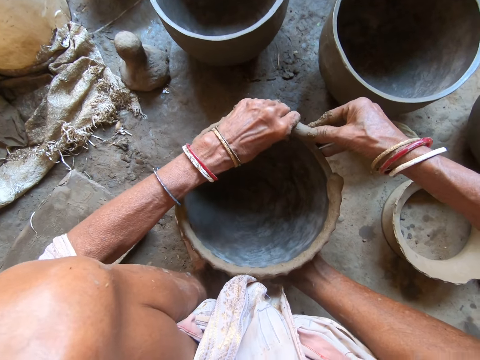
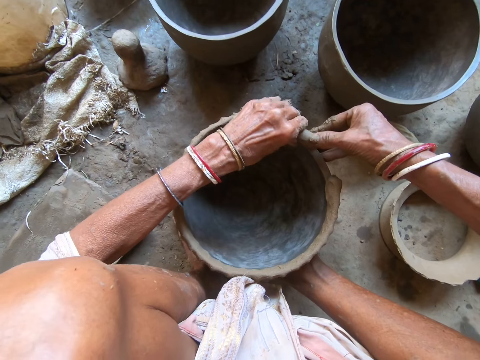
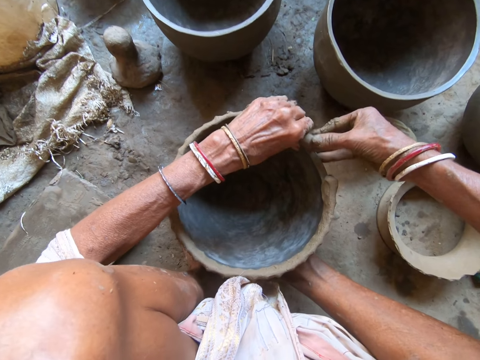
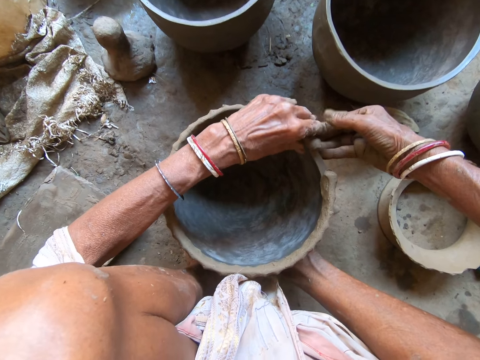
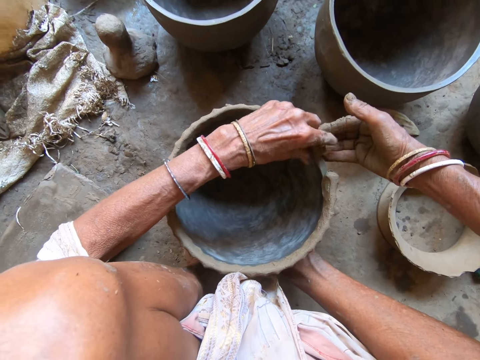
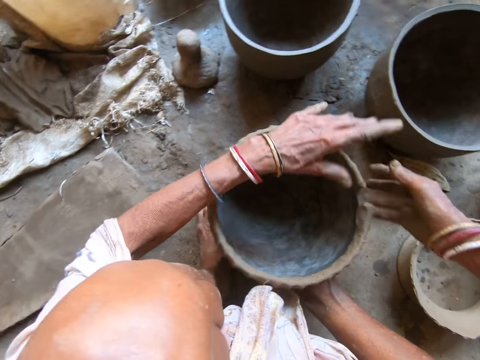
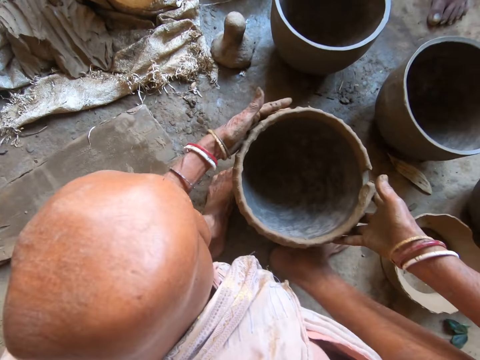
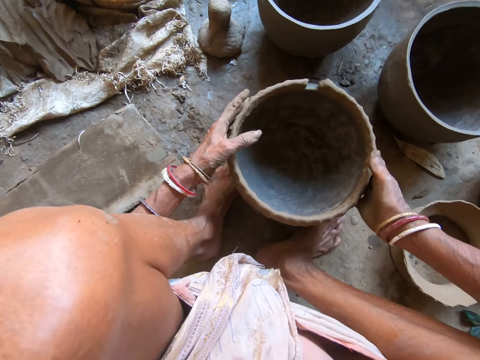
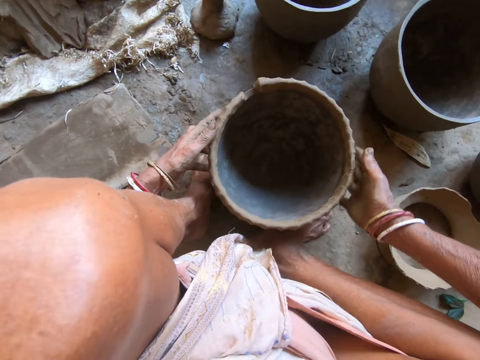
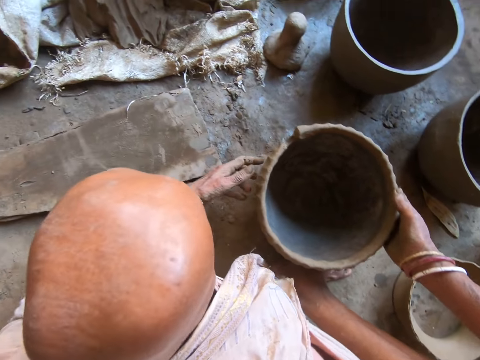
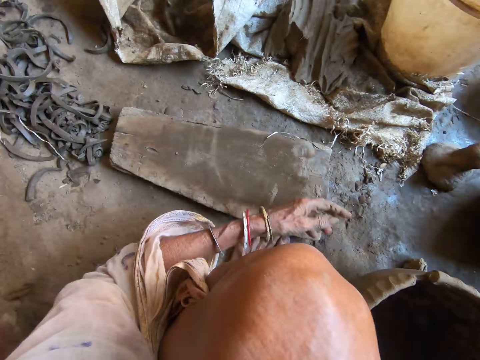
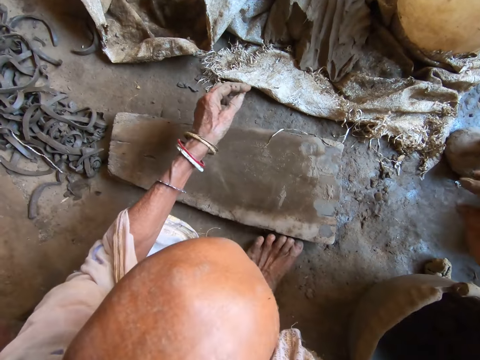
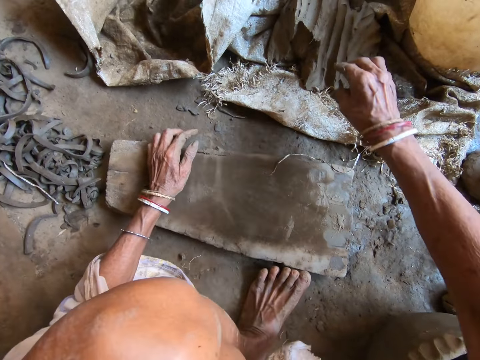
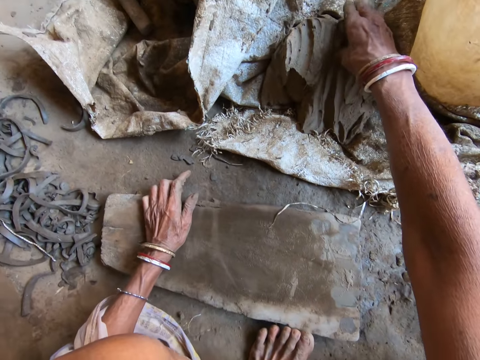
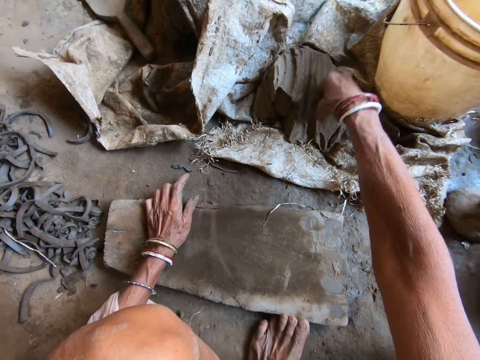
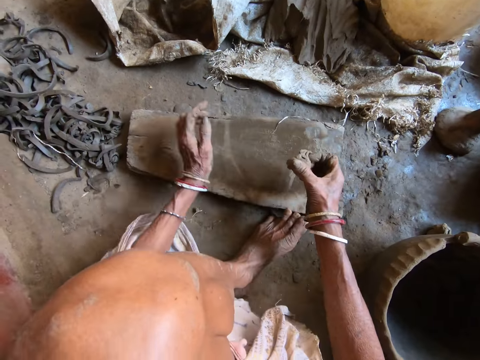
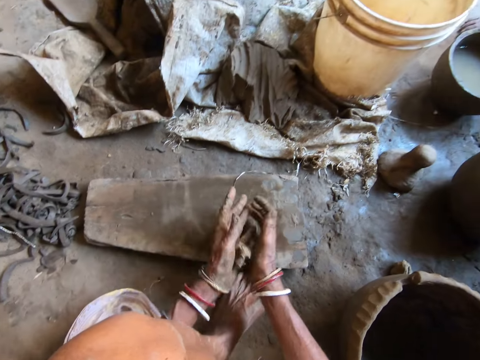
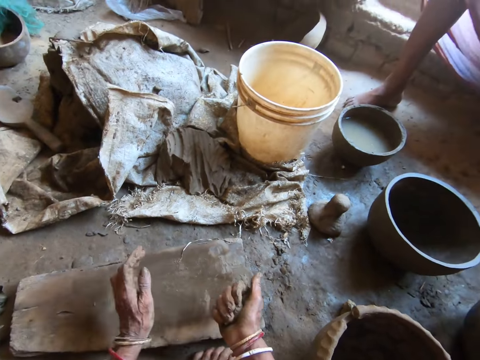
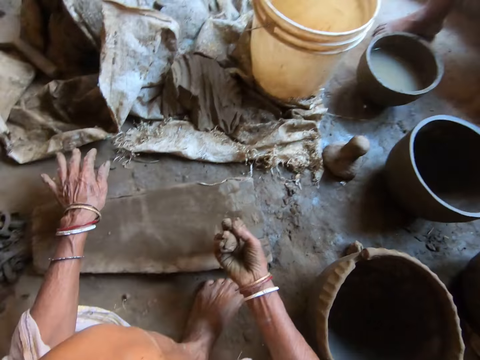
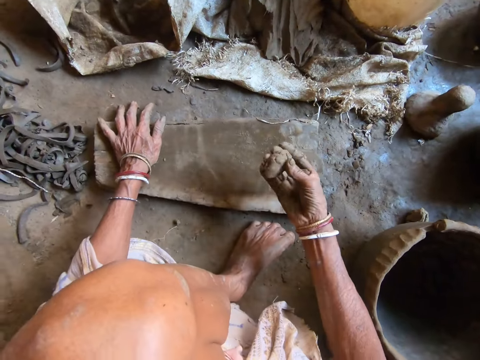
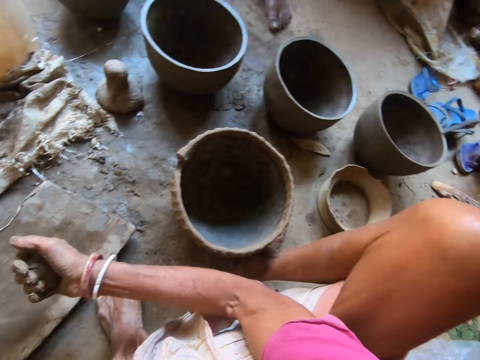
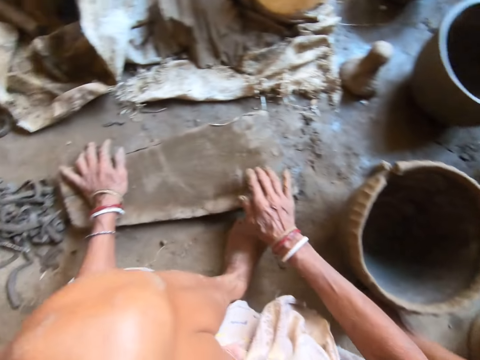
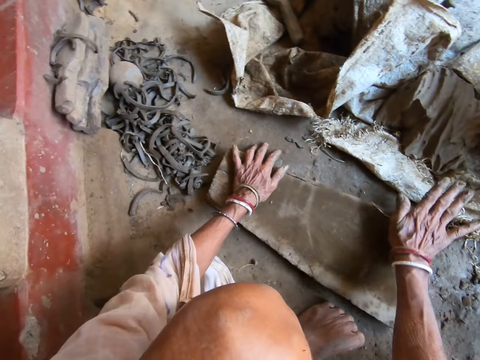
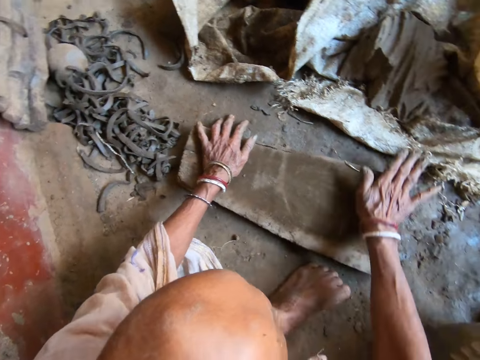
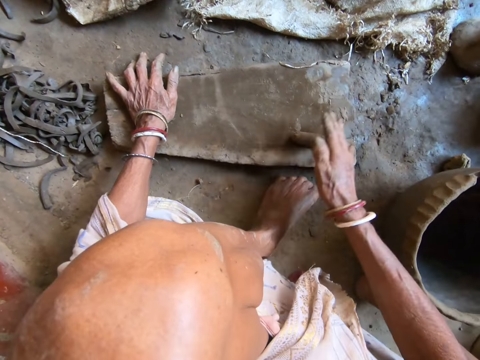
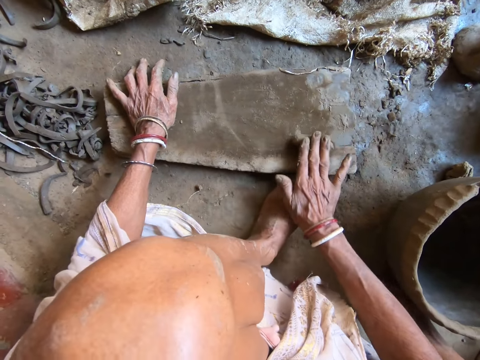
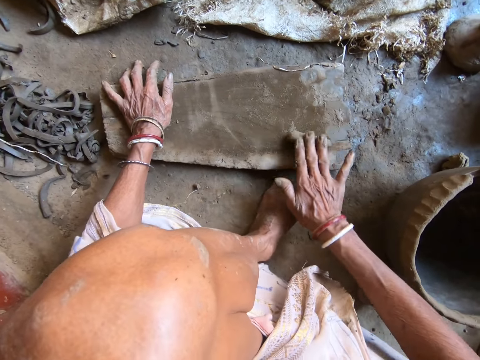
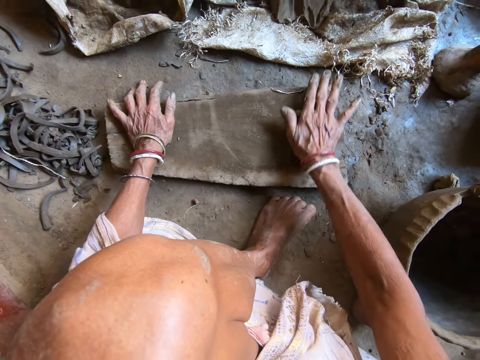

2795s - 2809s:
The camera wearer moves the pot on the floor with both hands. She moves the left hand, lifts the right hand. She picks some clay from the clay mound on the floor with her right hand. She moves both hands. She kneads the piece of clay with both hands. She squeezes the clay with the right hand. She dusts the piece of wood on the floor with her left hand. She places her left hand on the piece of wood. She holds the wood with the left hand. She rolls the piece of clay with her right hand. She squeezes the clay with the right hand. She looks around. She drops the piece of clay on the piece of wood on the floor with her right hand. She rolls the piece of clay on the piece of wood with her right hand. She molds the clay on the wood.

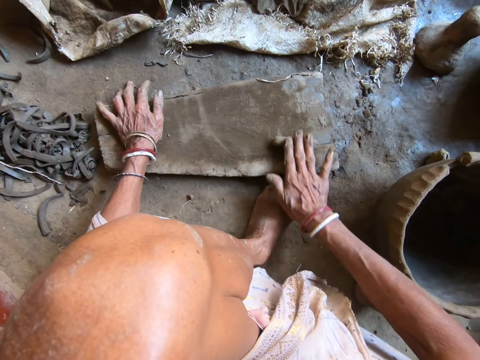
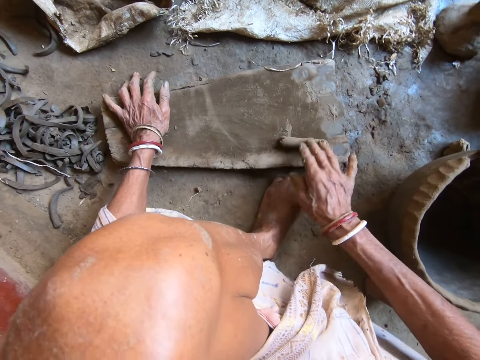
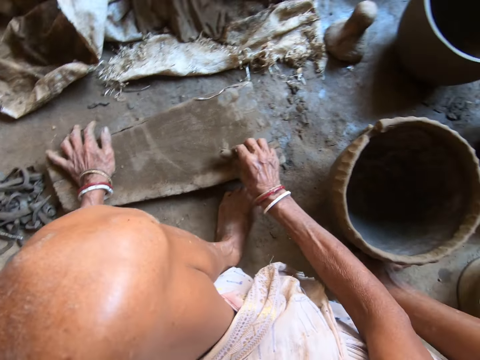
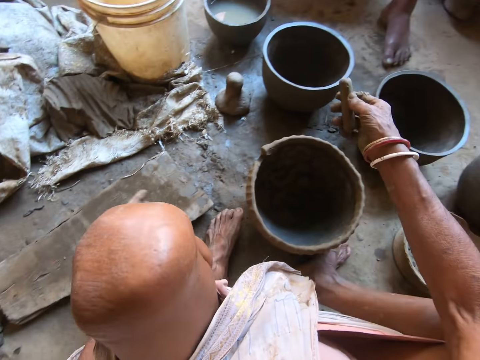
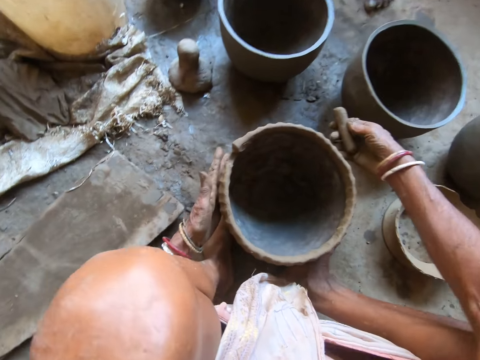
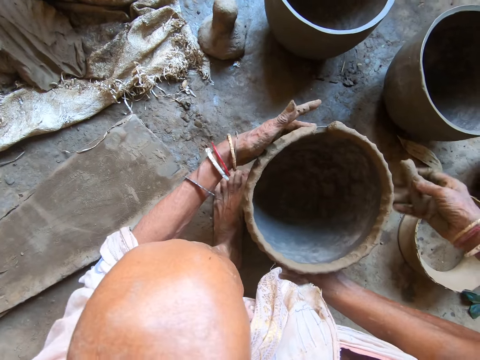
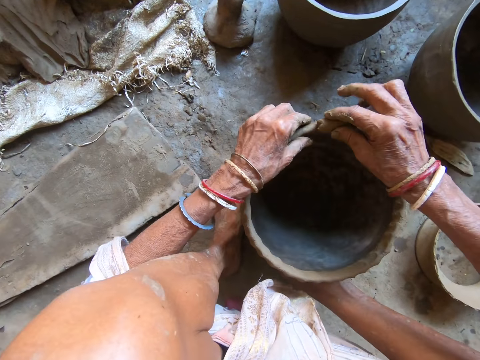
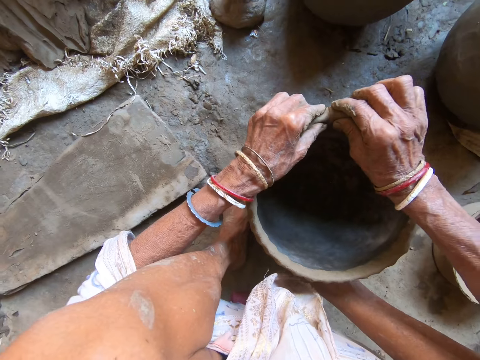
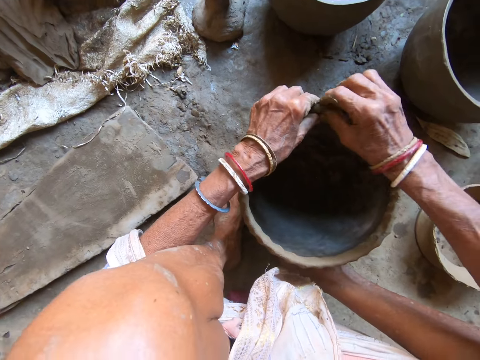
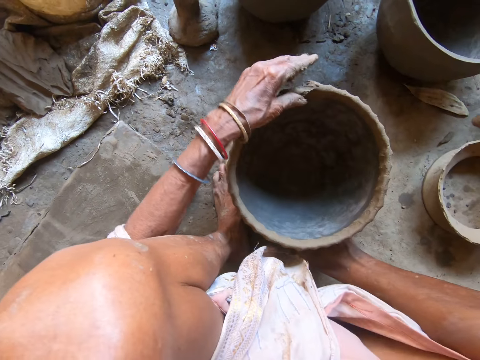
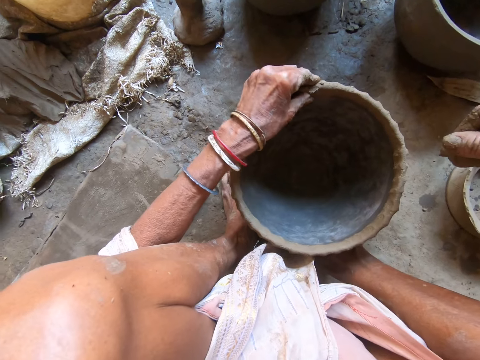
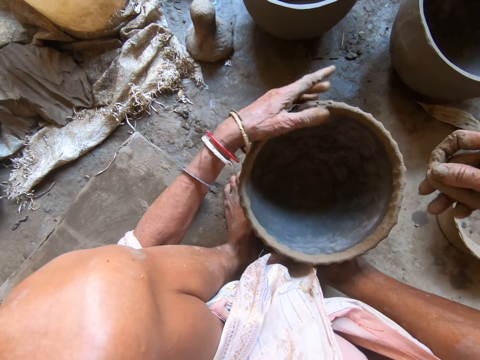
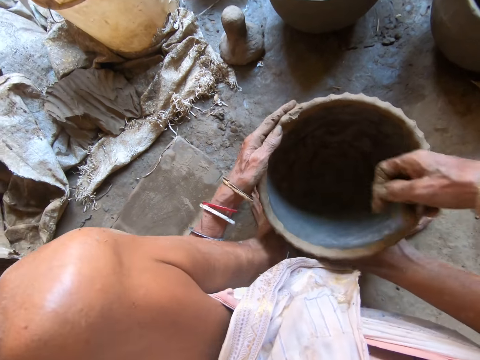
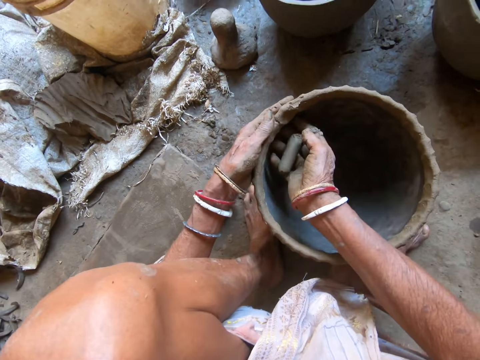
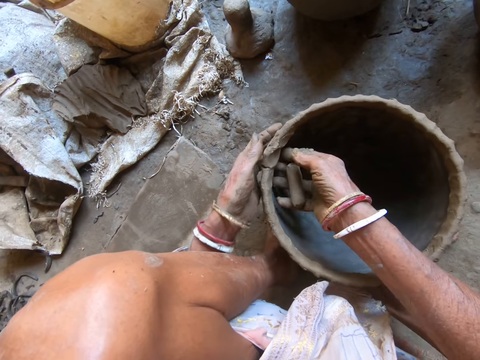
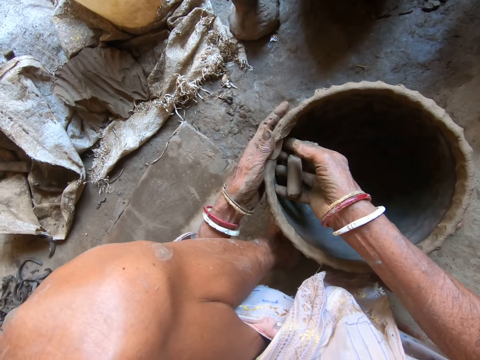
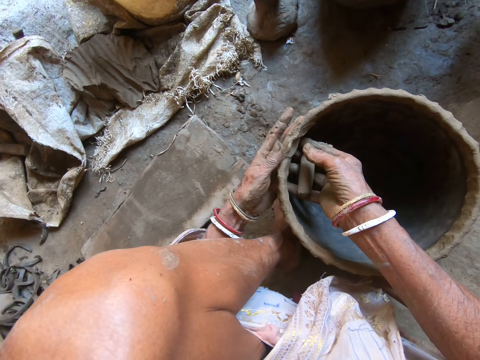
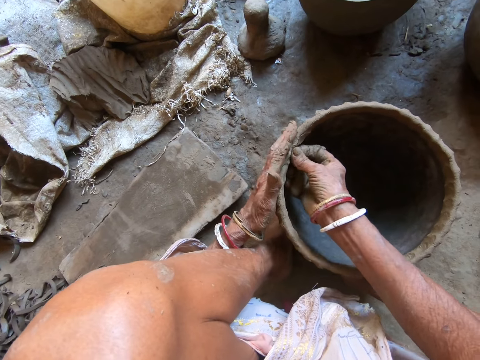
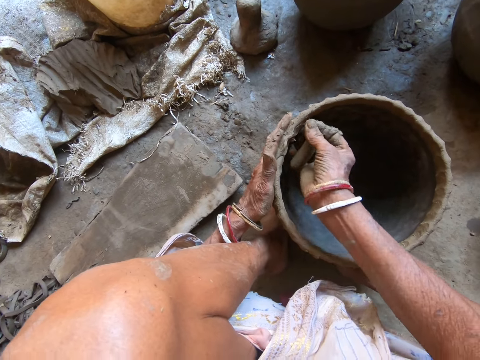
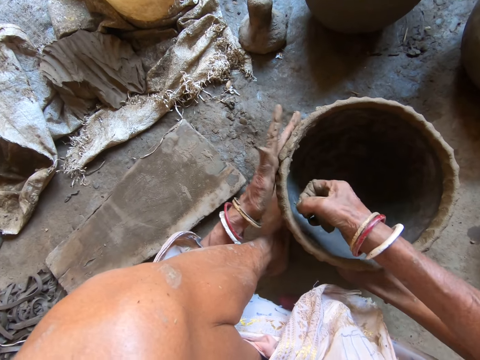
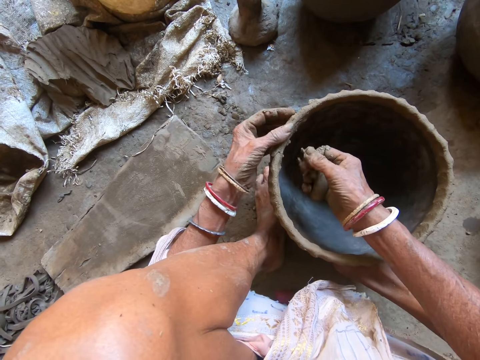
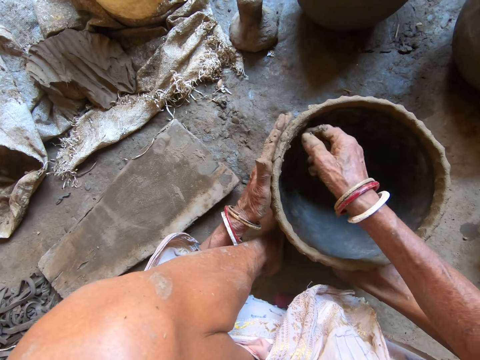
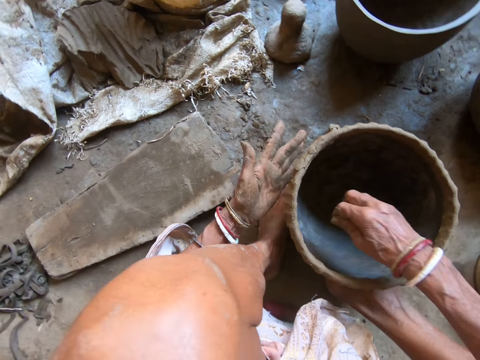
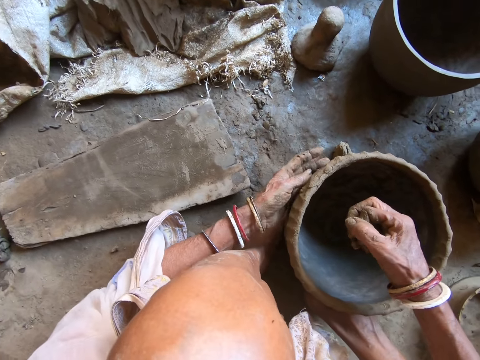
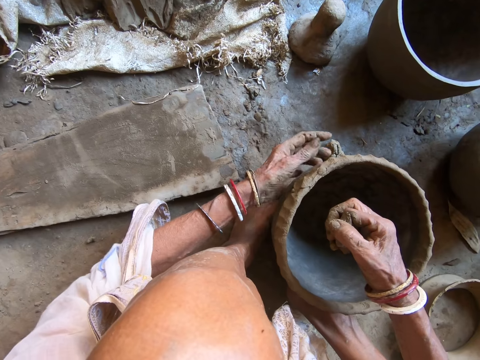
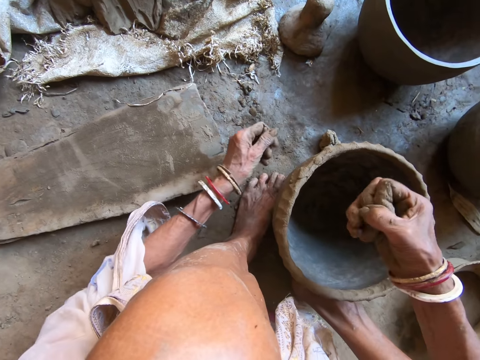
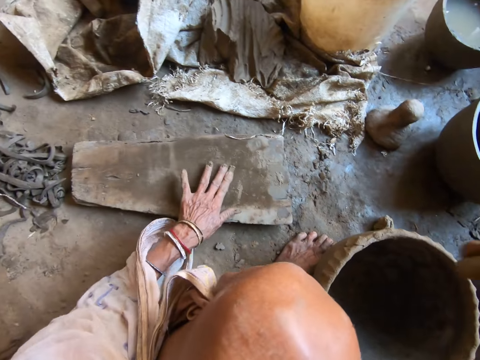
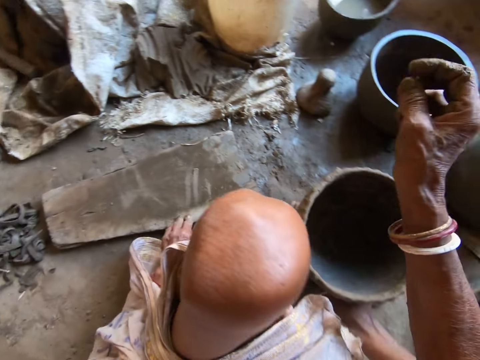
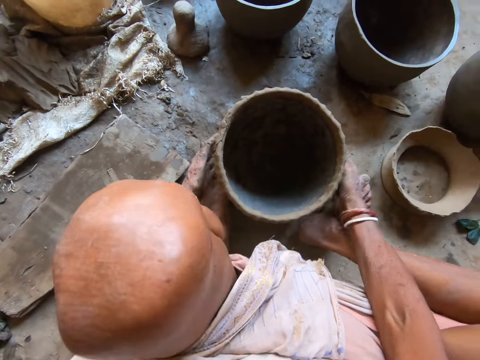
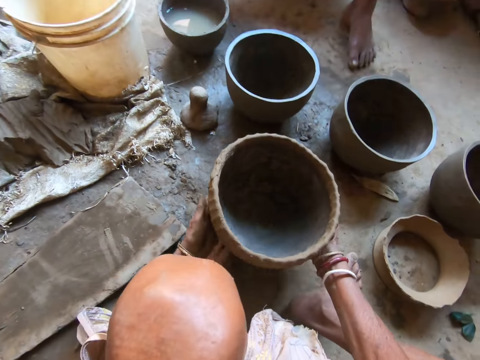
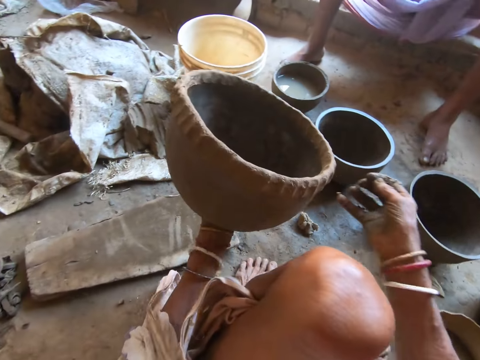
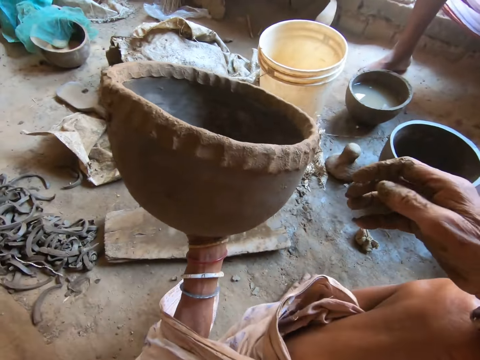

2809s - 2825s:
The camera wearer scoops the piece of clay from the piece of wood with her right hand. She lifts the clay. She moves both hands. She moves the pot on the floor with both hands. She molds the pot on the floor with the piece of clay in her right hand. She puts the clay on the pot. She molds the pot on the floor with the piece of clay with both hands. She cuts the piece of clay with her right hand. She molds the pot with her left hand. She presses the clay on the pot. She moves the pot. She molds the pot with her hands. She moves both hands. She molds the clay on the pot. She throws the piece of clay to the floor with her right hand. She moves both hands. She rubs the left hand on the wood. She moves both hands. She picks the pot from the floor with both hands. She holds the pot in her left hand.
